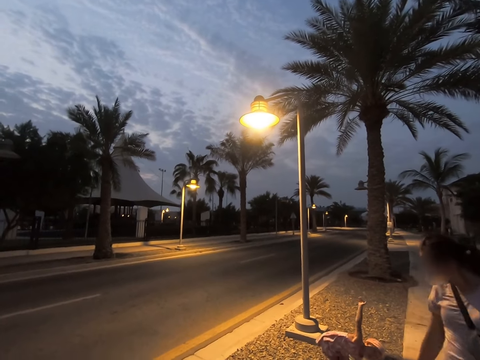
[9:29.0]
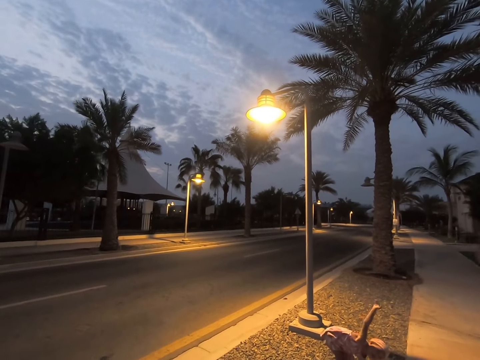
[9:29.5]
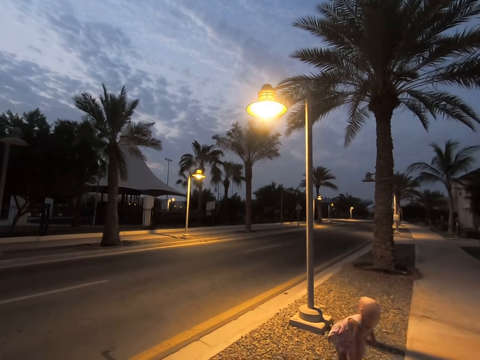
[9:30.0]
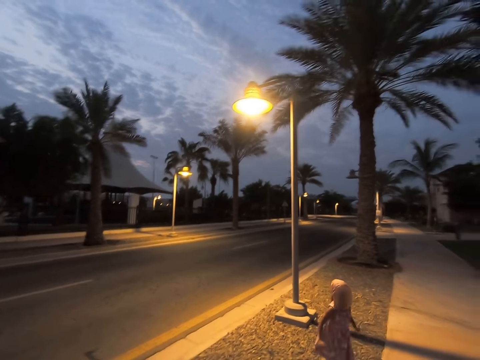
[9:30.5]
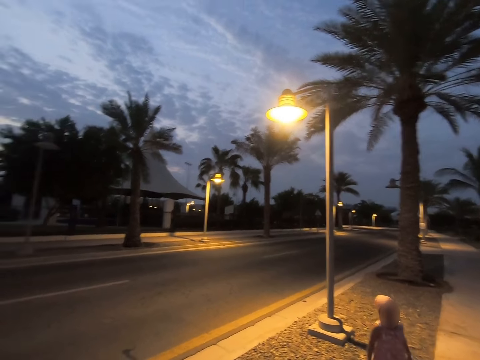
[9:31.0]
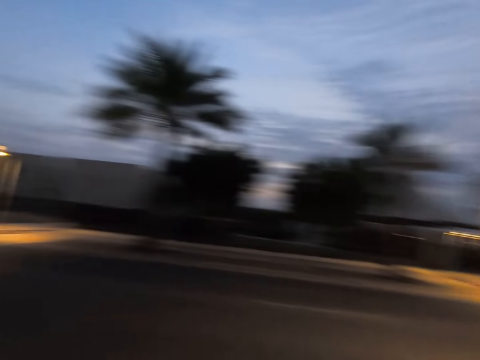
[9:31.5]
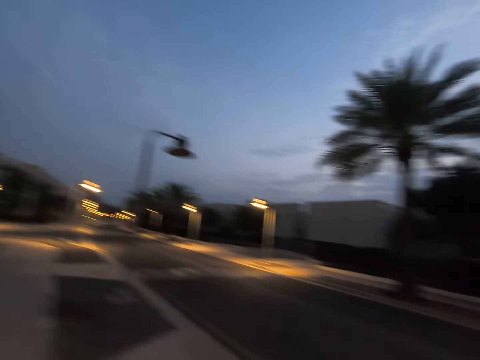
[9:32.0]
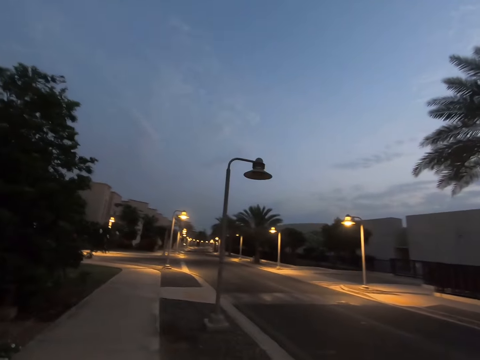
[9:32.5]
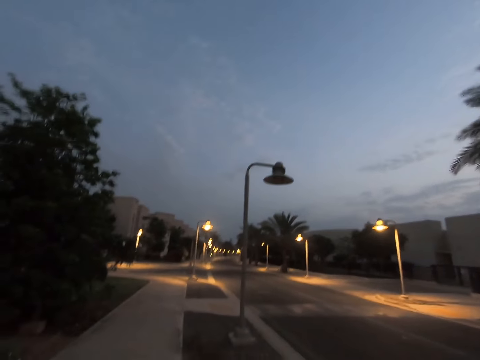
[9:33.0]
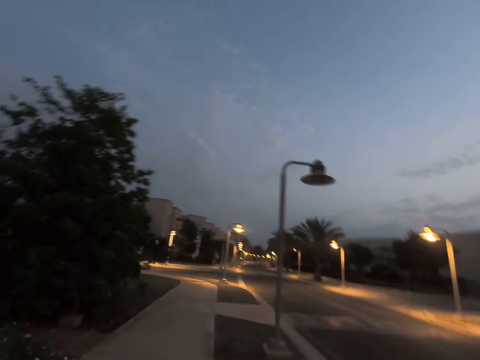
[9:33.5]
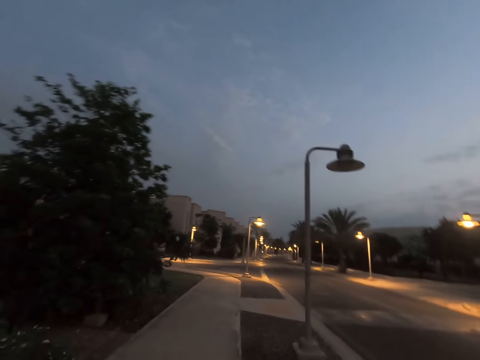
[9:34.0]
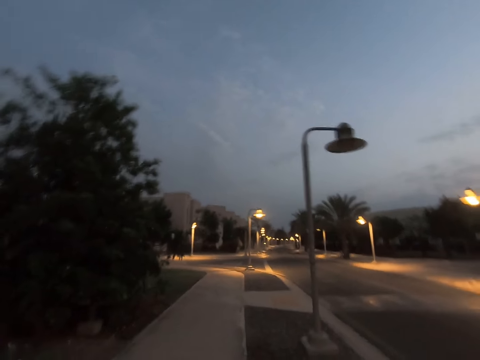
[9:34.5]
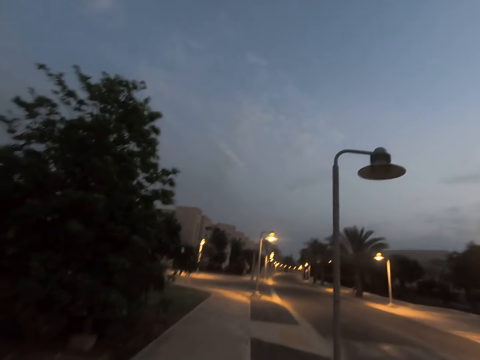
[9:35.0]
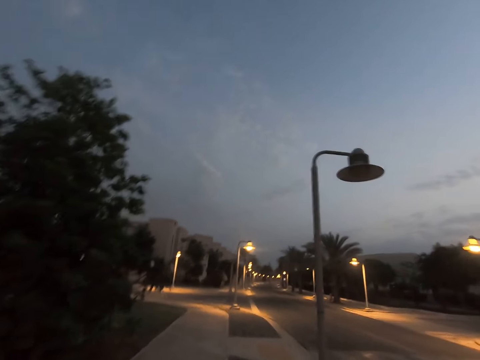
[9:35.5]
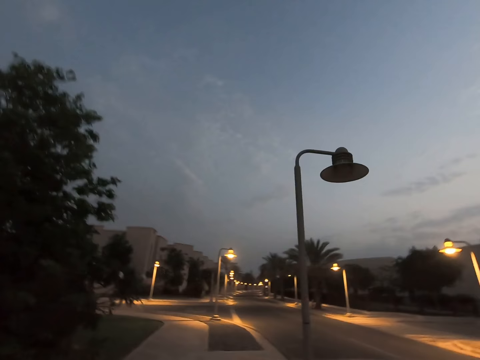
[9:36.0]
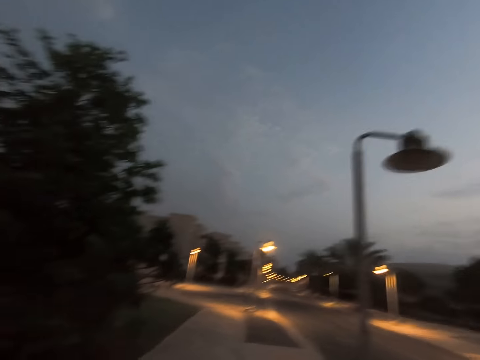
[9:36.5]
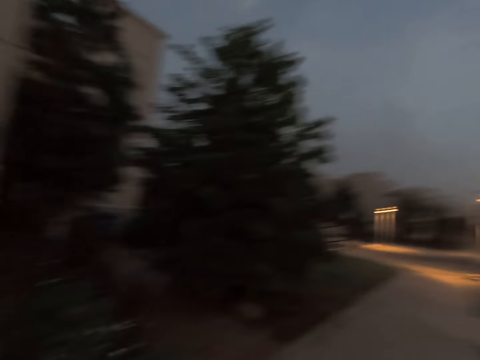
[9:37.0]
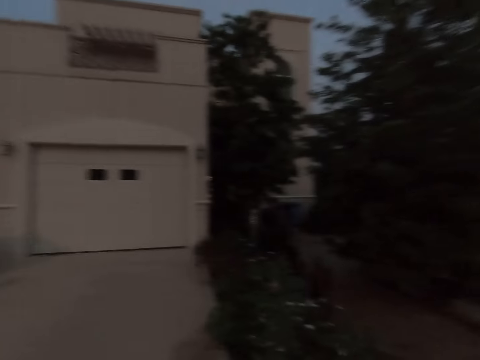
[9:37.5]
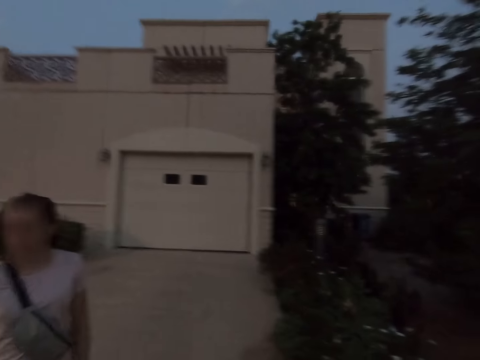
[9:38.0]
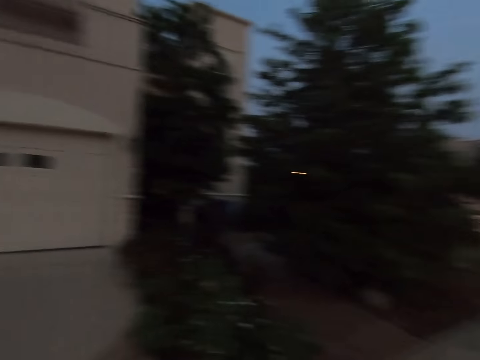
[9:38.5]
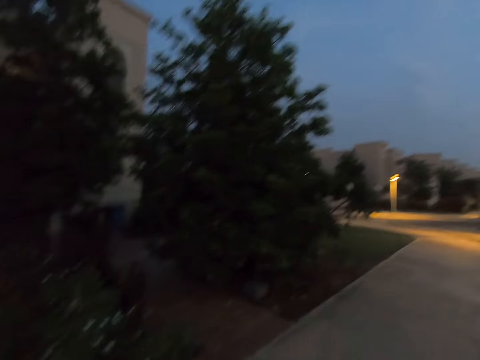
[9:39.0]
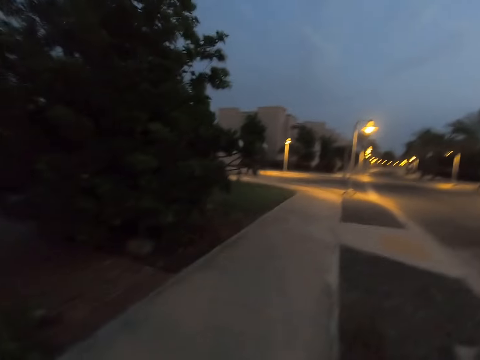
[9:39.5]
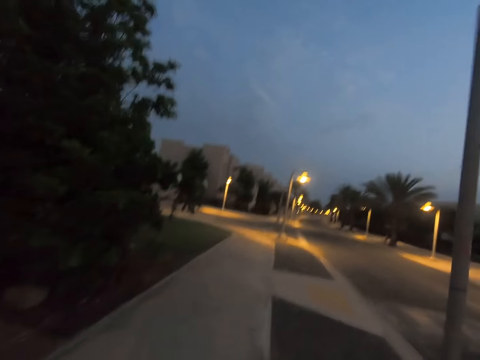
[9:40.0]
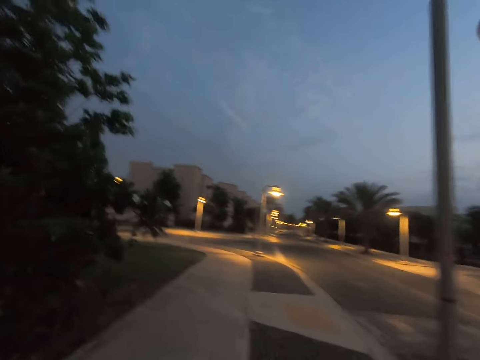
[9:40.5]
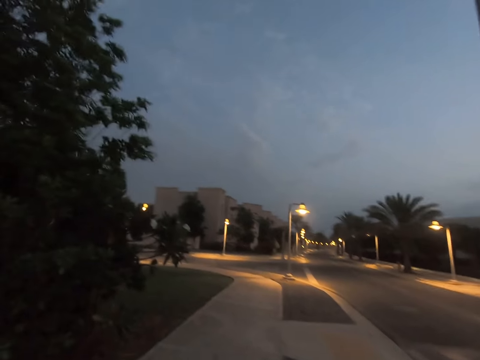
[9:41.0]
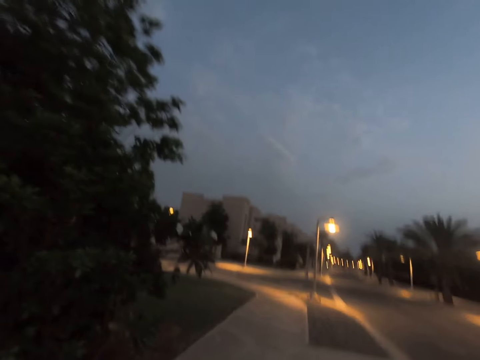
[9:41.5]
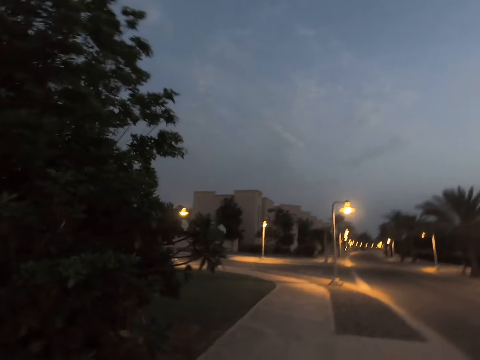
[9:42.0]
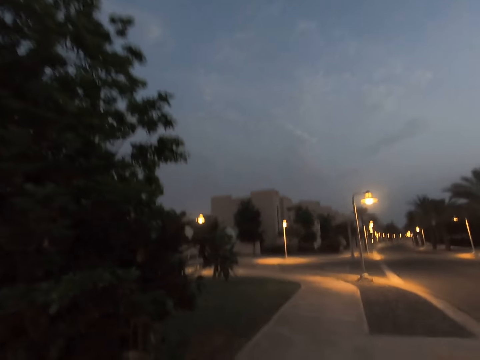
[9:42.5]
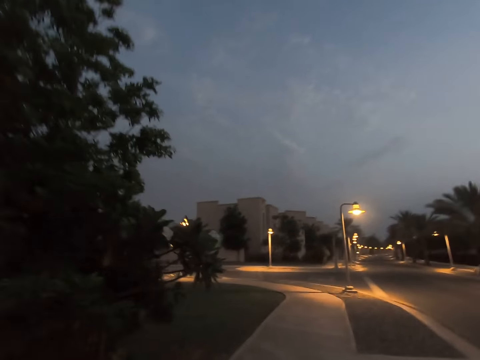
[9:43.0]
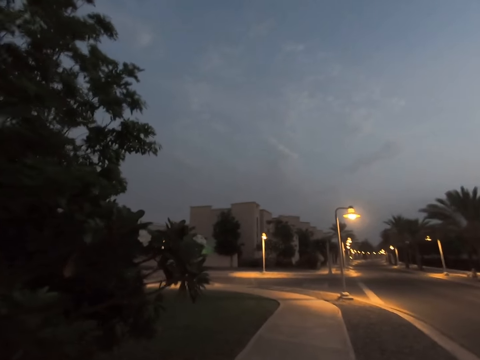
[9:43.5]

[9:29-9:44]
The camera wearer faces forward. They look around. They walk on the sidewalk. They gaze at the woman. They walk on the sidewalk.

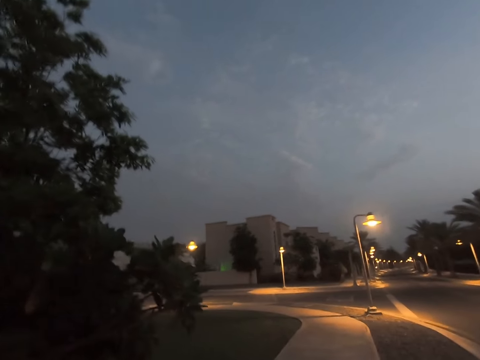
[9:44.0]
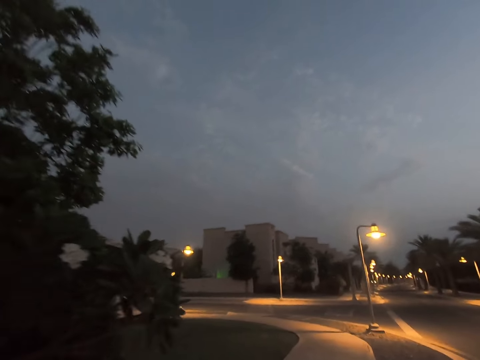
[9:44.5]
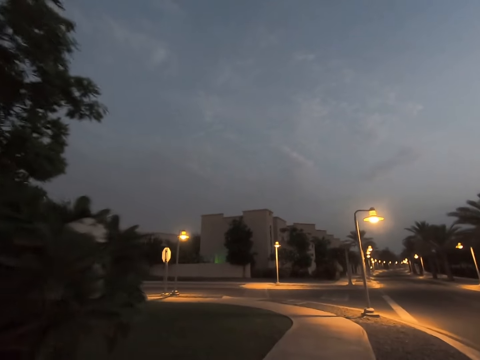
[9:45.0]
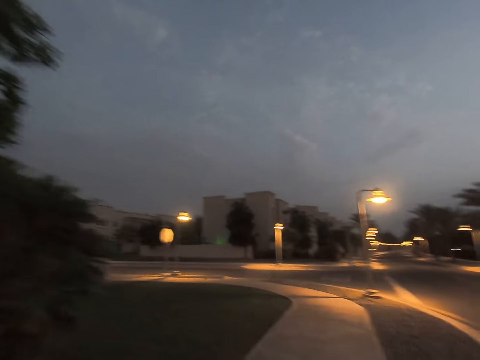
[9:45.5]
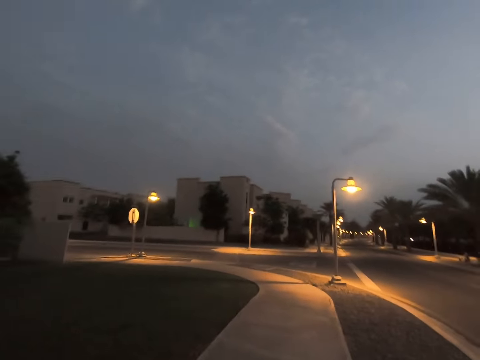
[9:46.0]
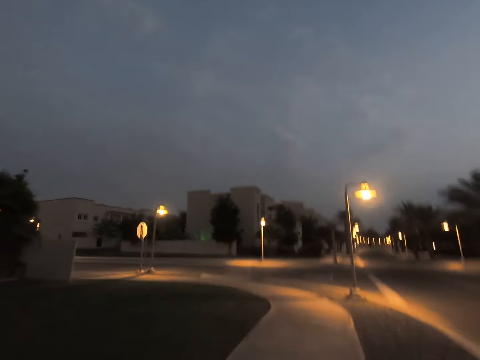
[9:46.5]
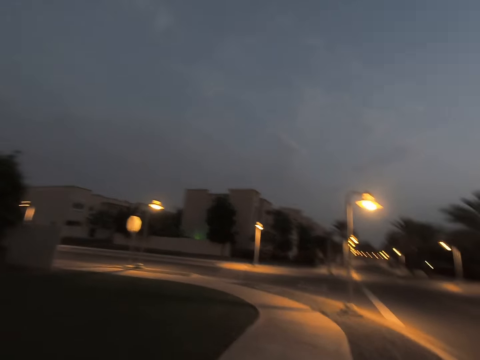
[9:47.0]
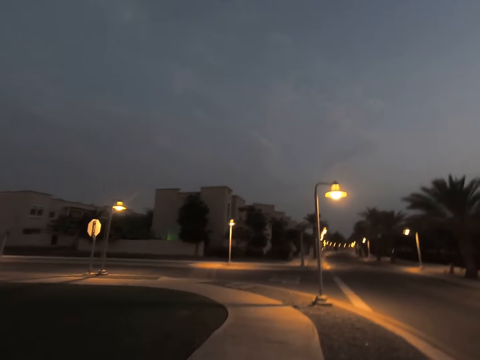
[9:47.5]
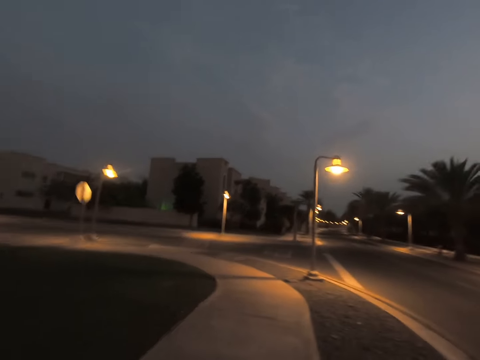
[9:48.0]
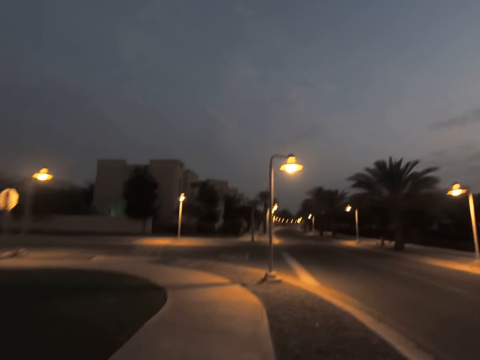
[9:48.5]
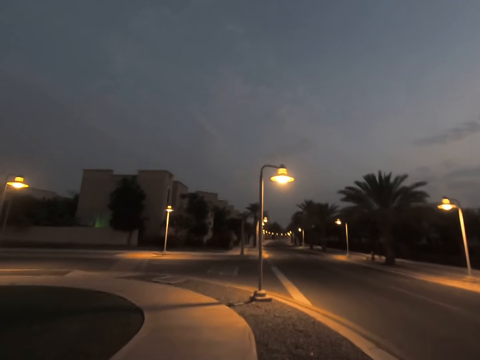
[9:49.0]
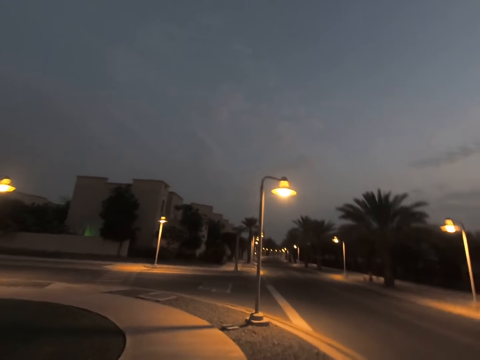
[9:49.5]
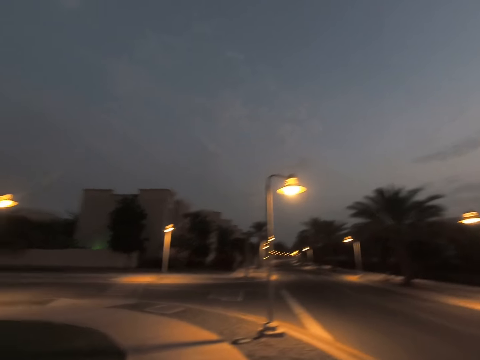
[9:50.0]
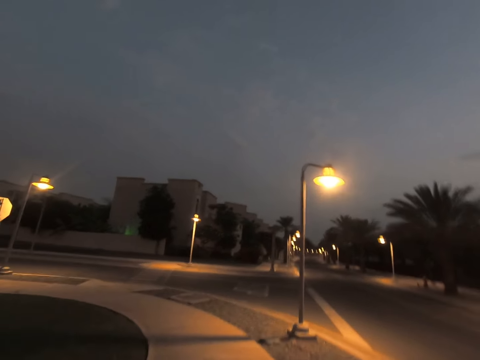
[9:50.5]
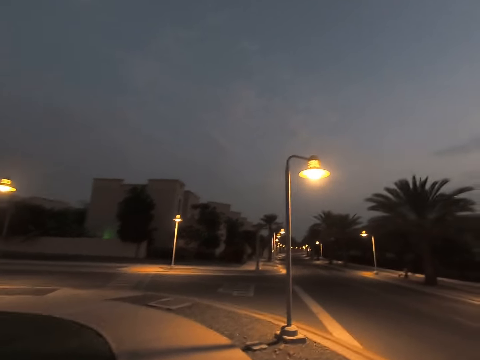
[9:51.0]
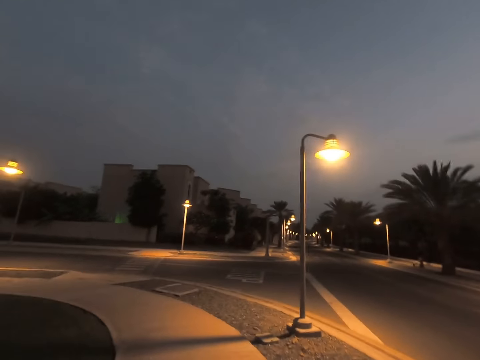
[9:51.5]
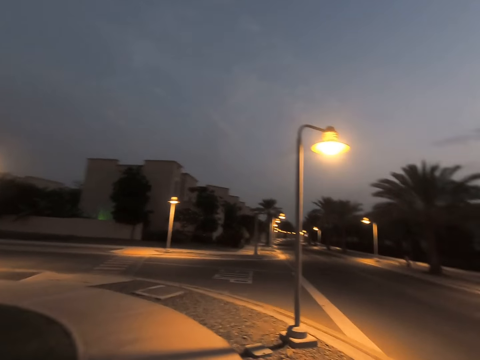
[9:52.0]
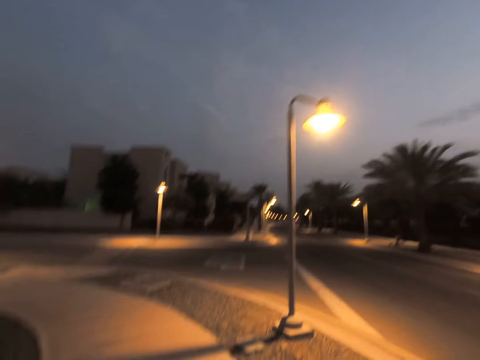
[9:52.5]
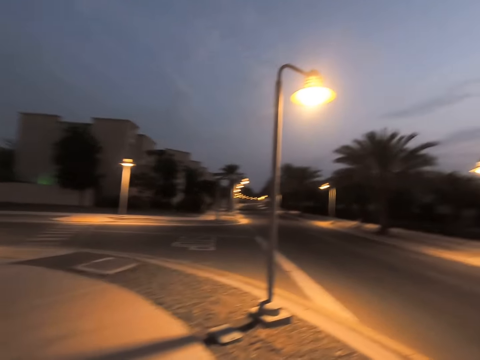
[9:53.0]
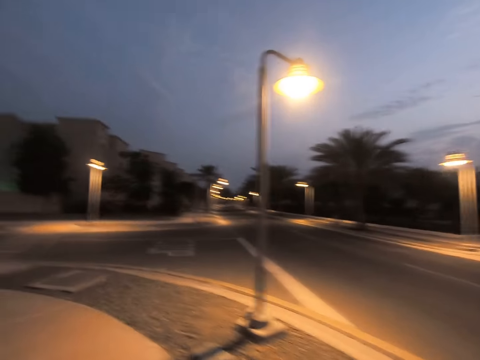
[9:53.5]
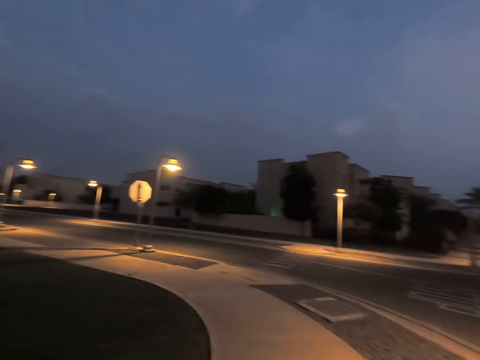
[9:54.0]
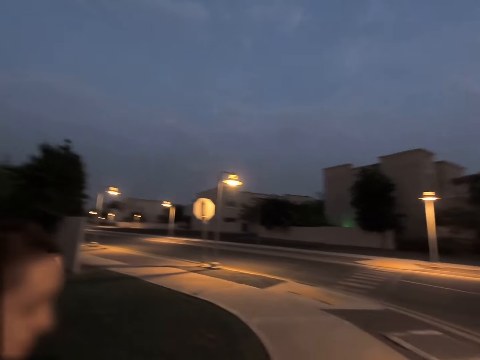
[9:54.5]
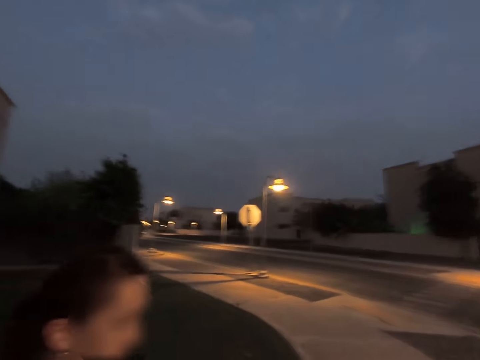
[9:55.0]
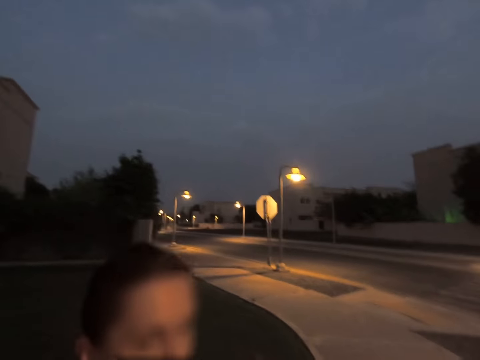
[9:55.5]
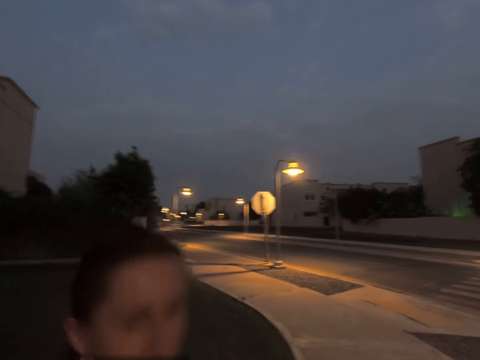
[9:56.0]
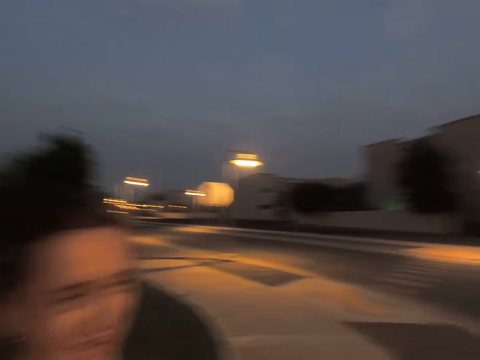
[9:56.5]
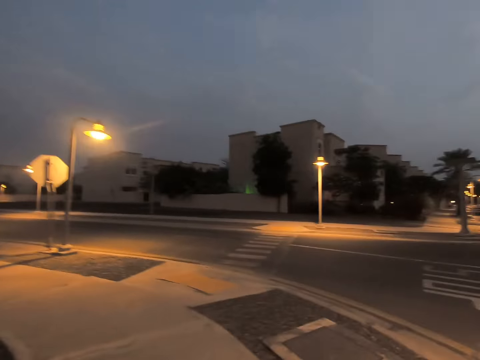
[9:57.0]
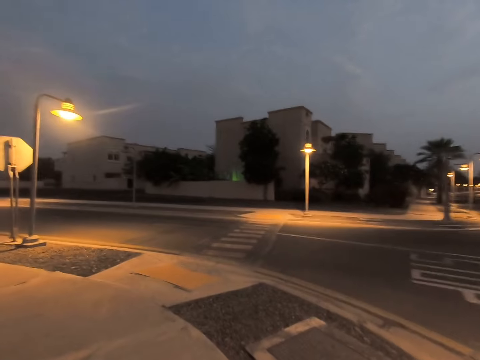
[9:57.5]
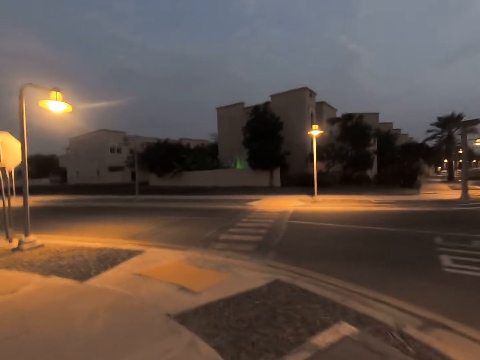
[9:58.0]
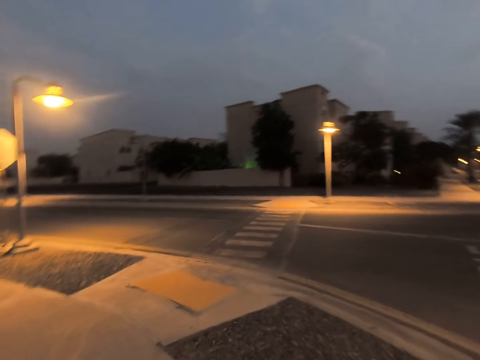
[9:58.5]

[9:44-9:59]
The camera wearer looks around. They walk on the sidewalk alongside the woman. They look around.
